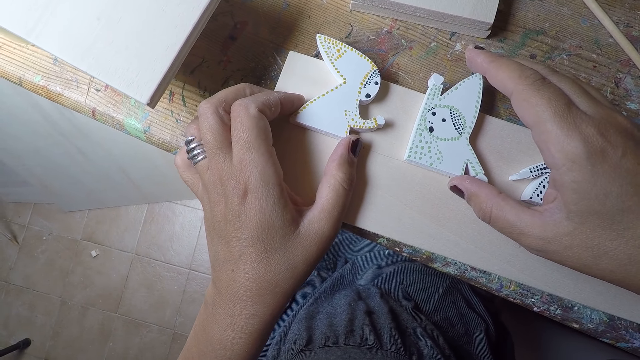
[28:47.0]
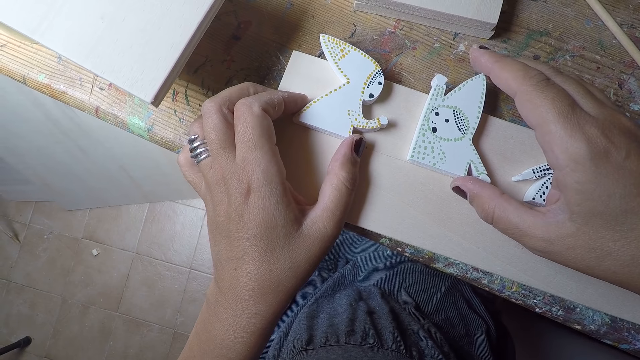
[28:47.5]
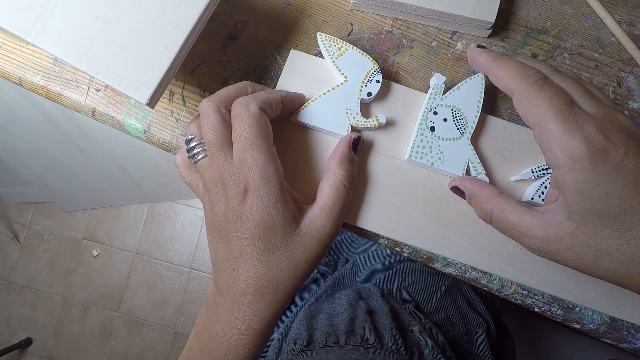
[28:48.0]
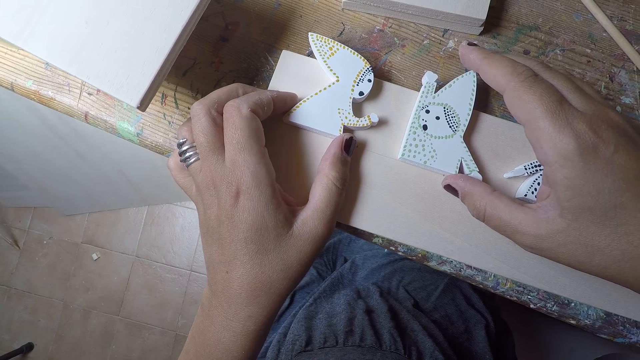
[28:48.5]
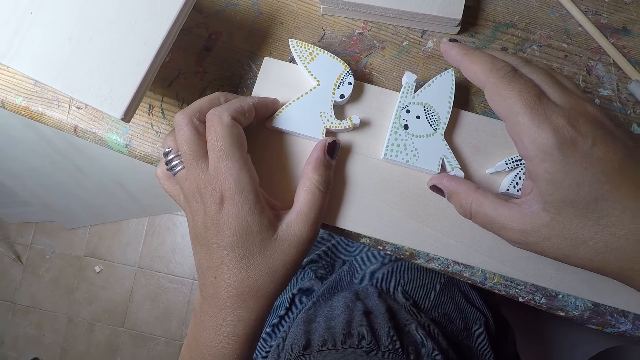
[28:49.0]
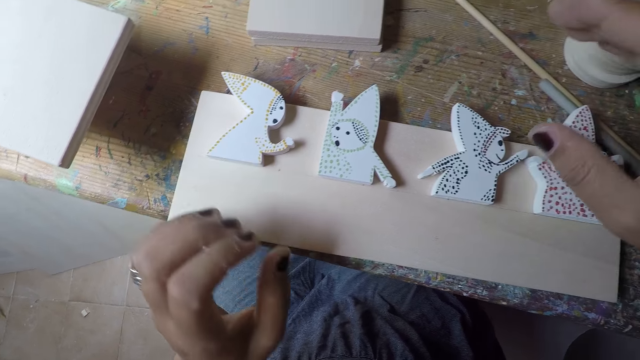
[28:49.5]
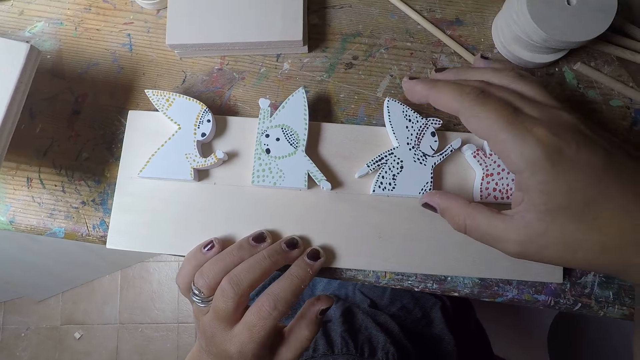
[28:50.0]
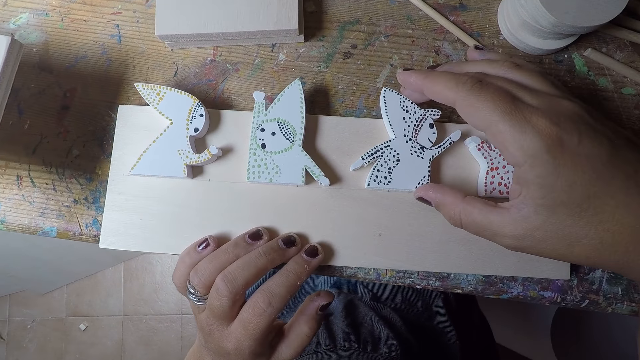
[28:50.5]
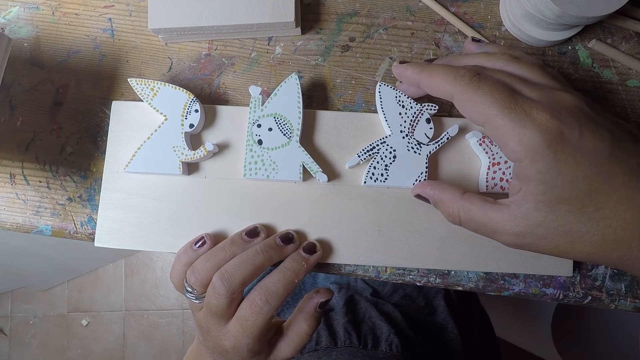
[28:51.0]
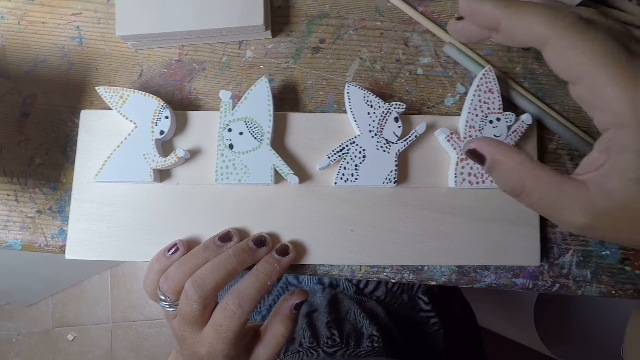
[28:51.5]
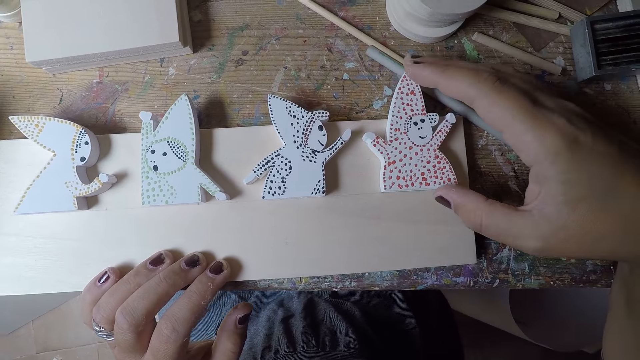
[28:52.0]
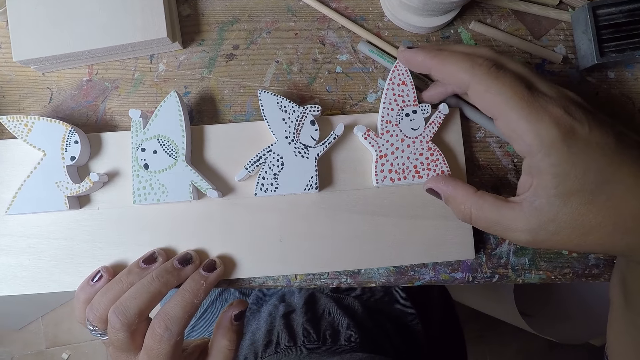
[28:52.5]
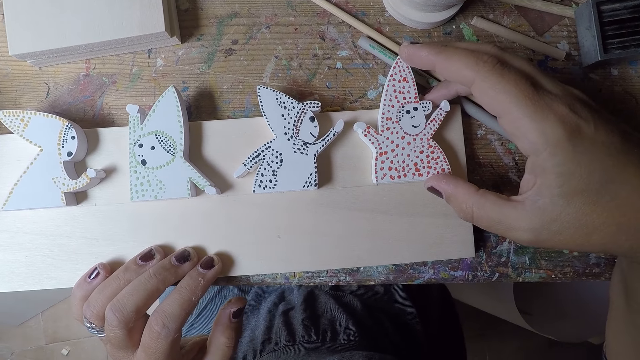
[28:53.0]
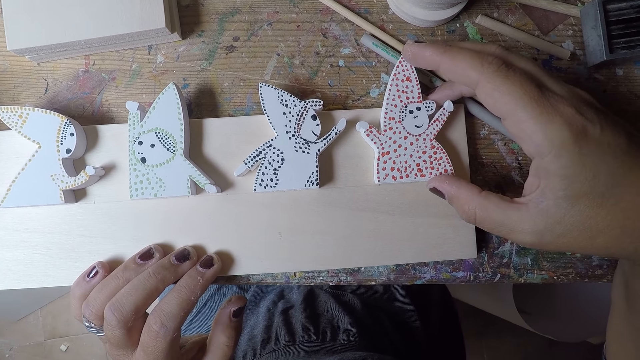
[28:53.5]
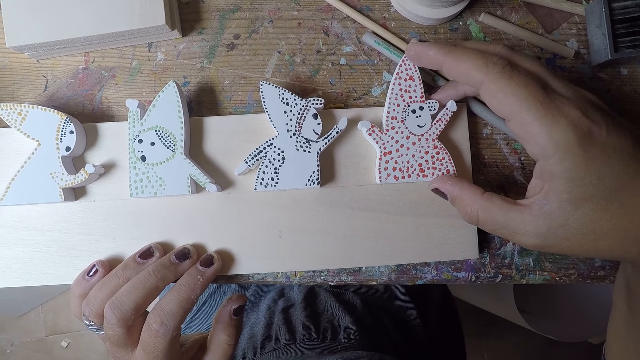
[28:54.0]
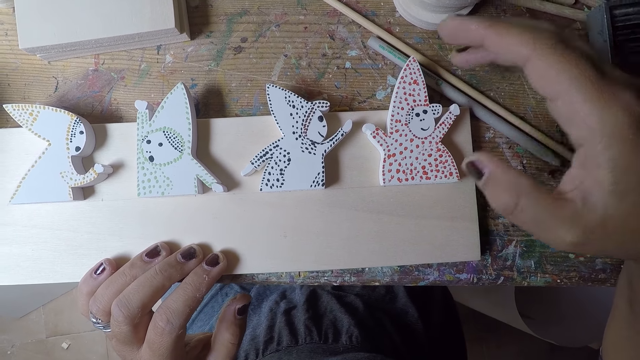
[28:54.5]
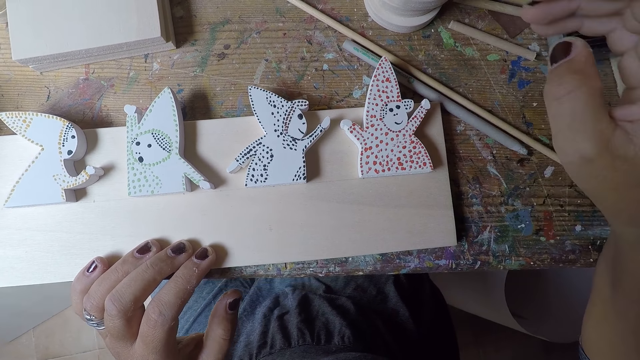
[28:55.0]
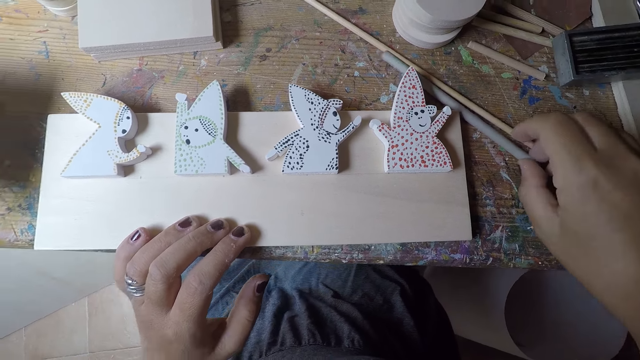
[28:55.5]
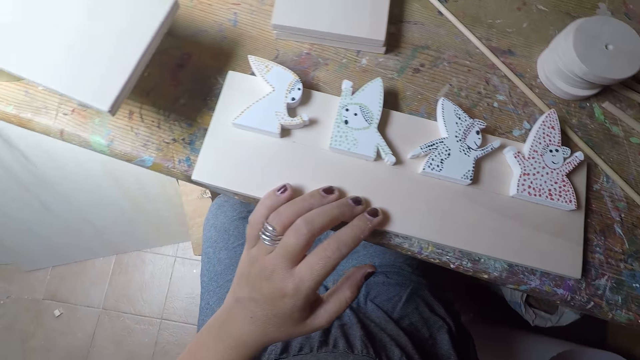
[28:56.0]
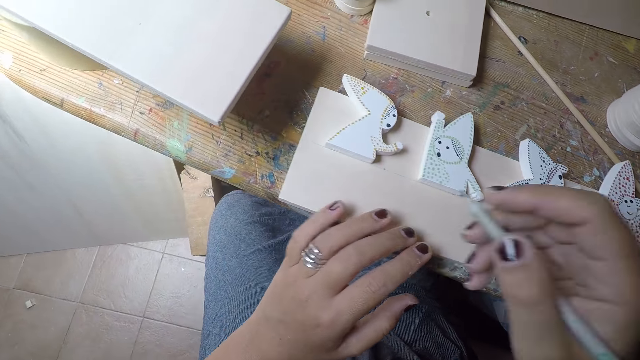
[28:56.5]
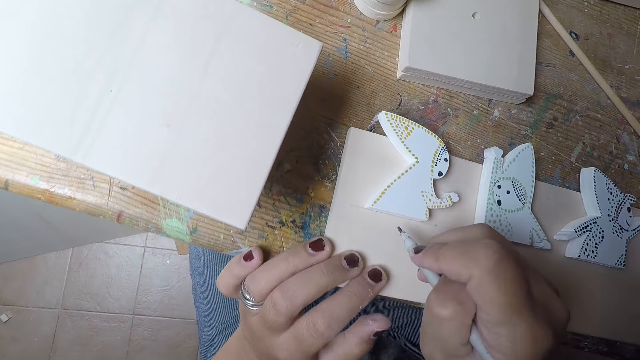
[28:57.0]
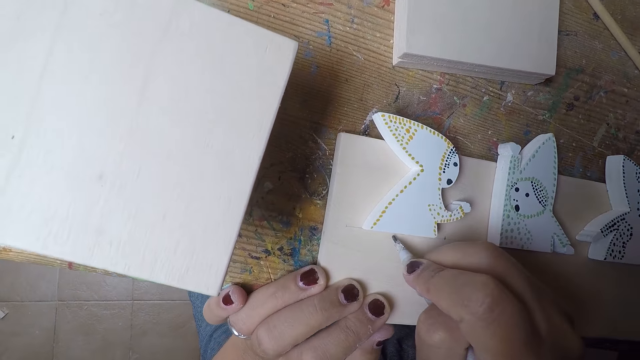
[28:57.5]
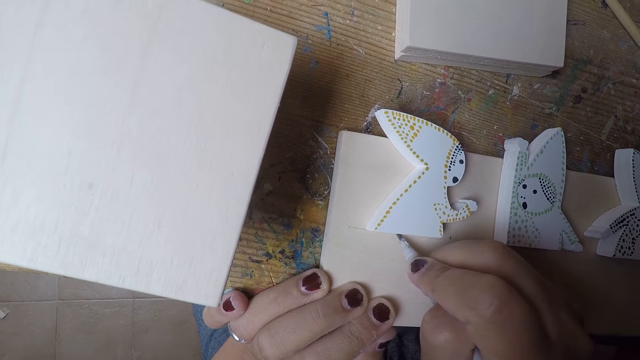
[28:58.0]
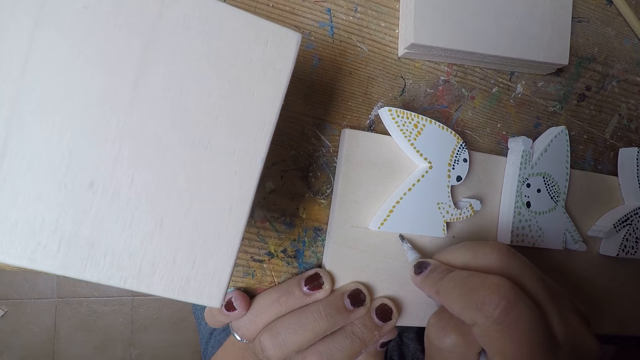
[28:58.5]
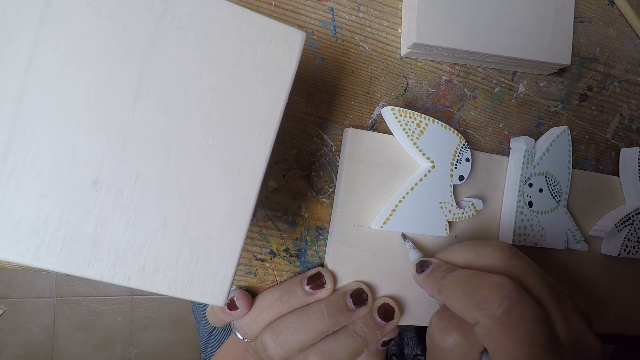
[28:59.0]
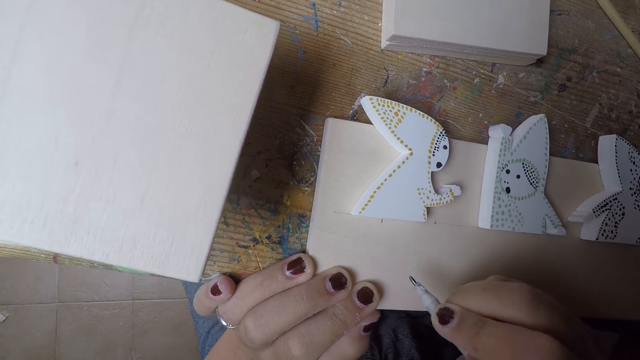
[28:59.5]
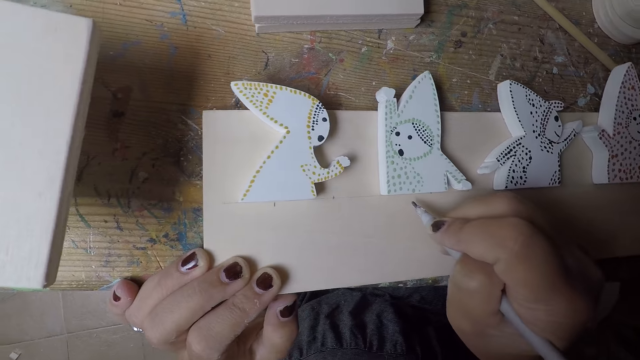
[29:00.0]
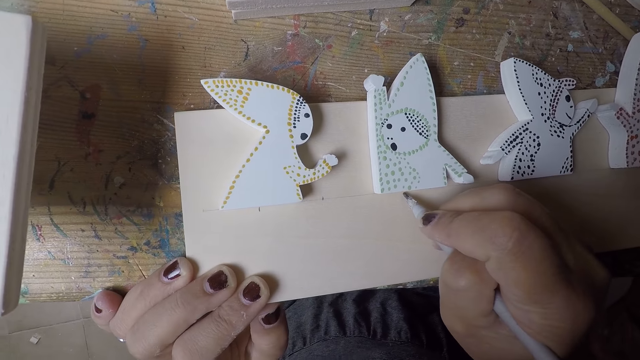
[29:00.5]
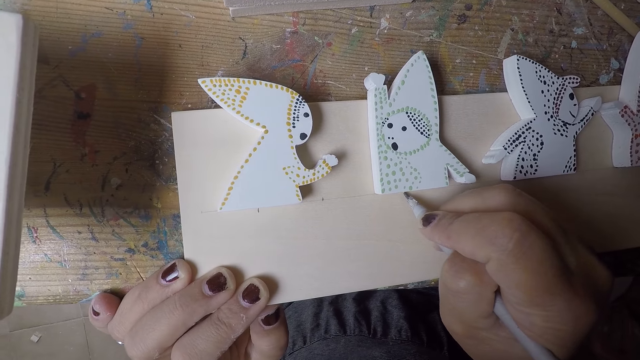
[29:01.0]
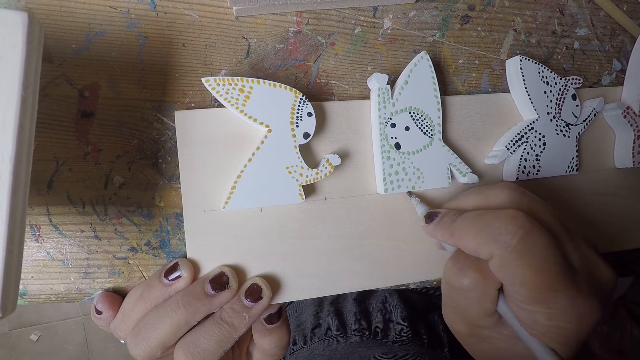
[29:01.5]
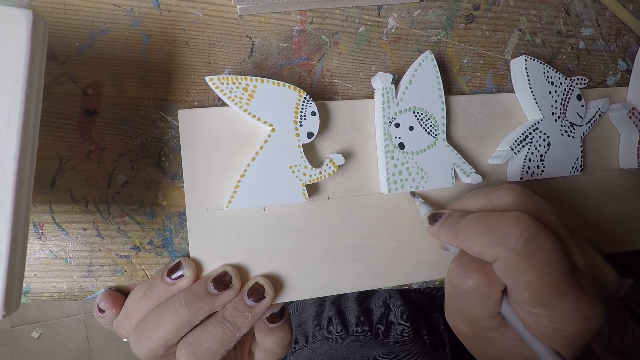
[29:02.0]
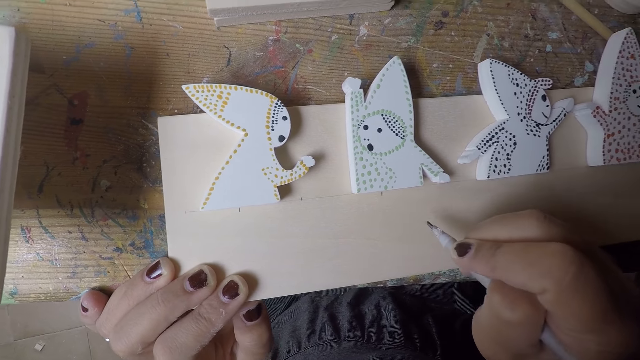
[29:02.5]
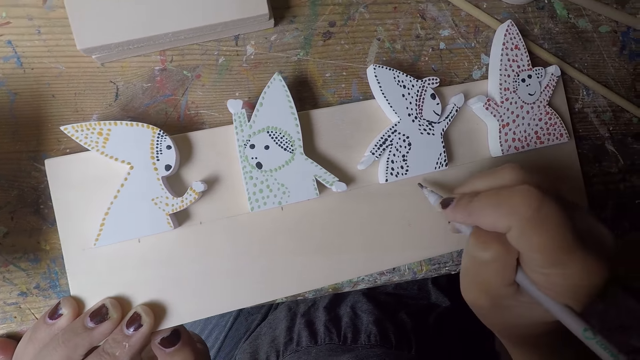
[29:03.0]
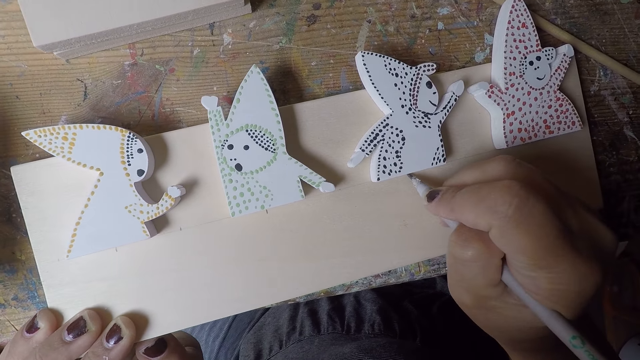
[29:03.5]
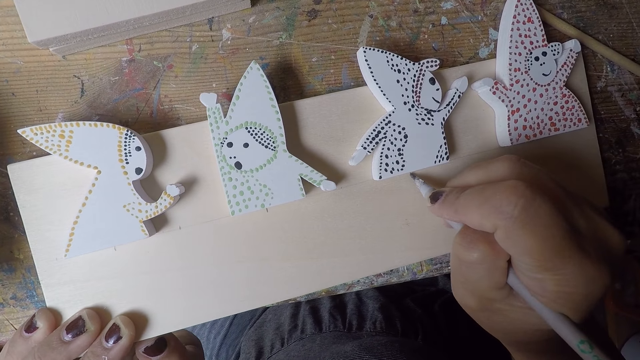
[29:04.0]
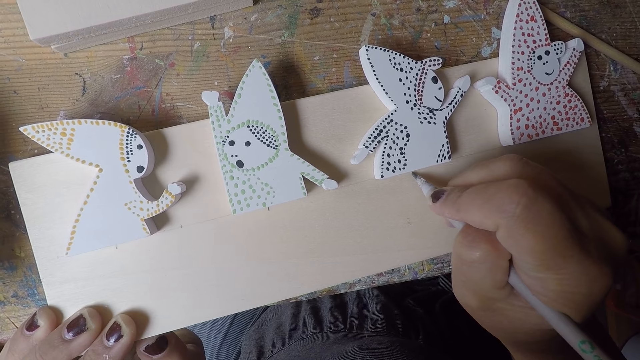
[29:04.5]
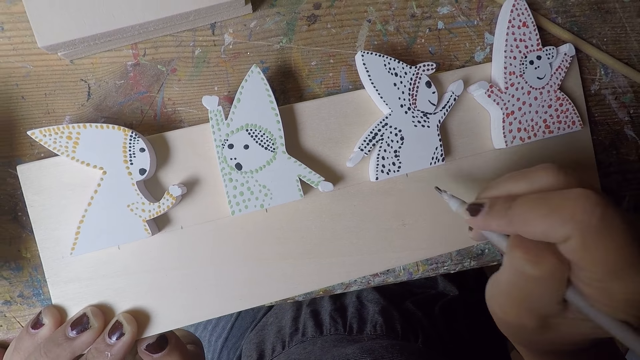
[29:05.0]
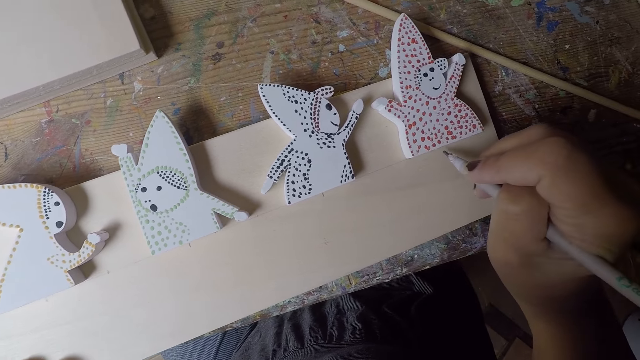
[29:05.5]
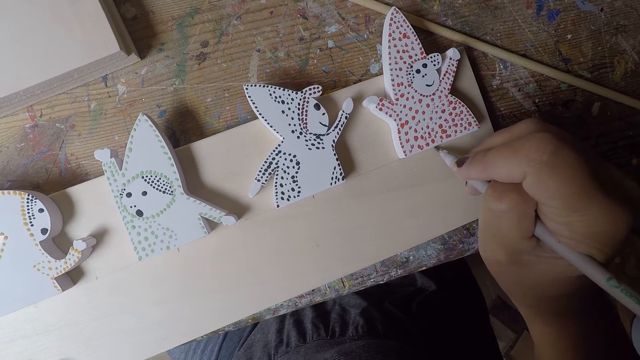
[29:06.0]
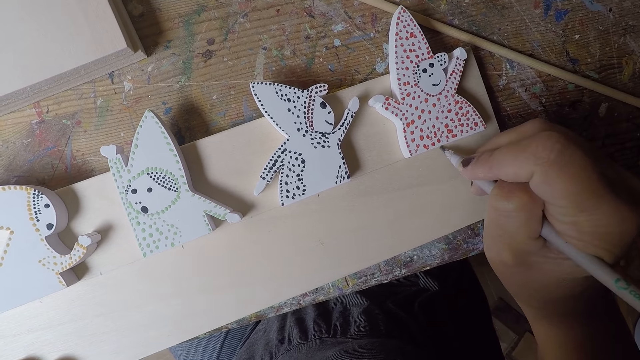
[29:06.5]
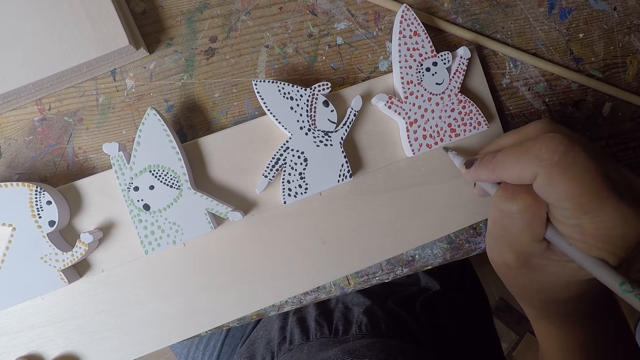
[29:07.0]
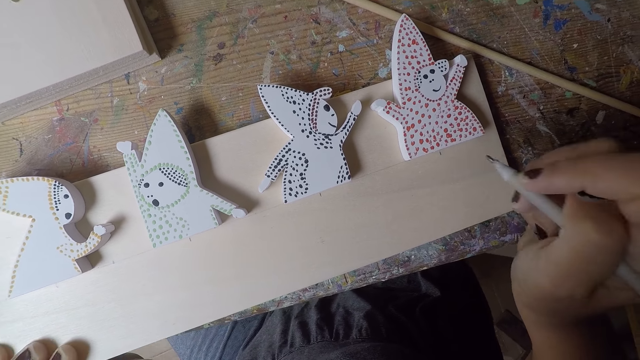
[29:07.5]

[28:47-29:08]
The camera wearer adjusts the crafted wood with her right hand. She adjusts it again. She takes the pen on the table with her right hand. She marks the piece of wood with the pen in her right hand. She marks a point on the wood repeatedly.
